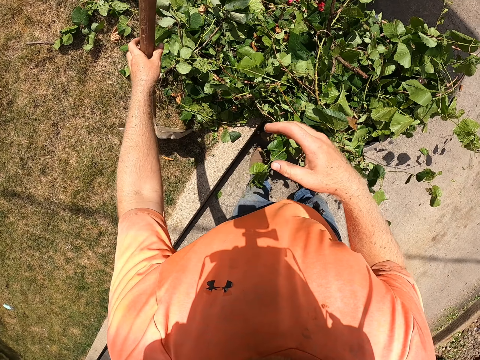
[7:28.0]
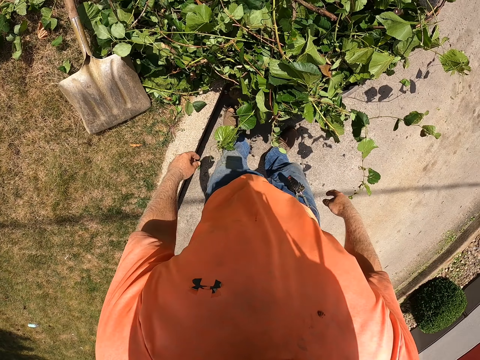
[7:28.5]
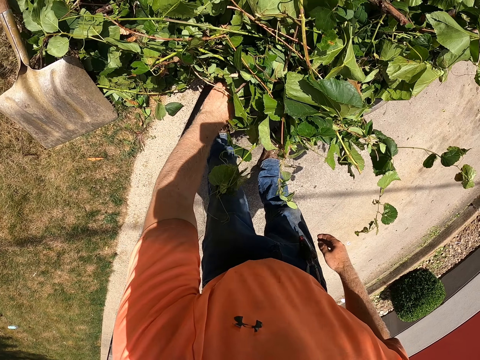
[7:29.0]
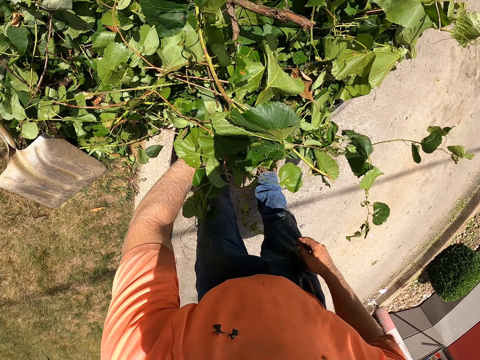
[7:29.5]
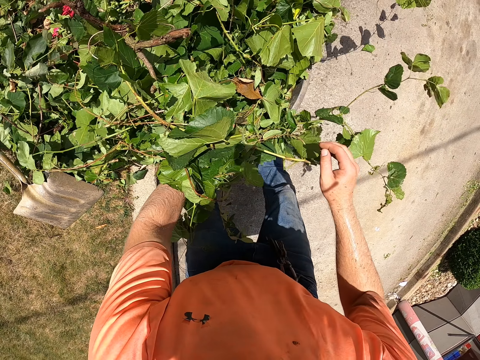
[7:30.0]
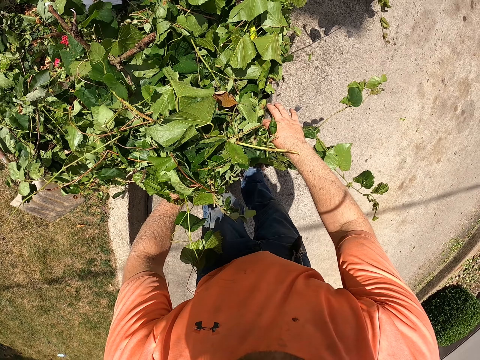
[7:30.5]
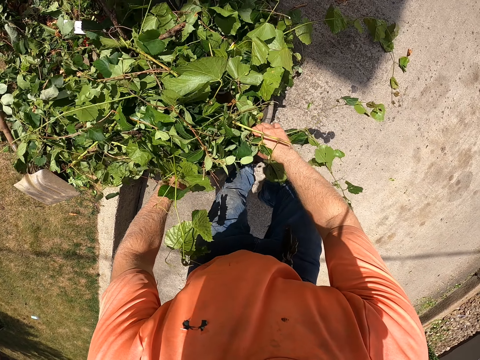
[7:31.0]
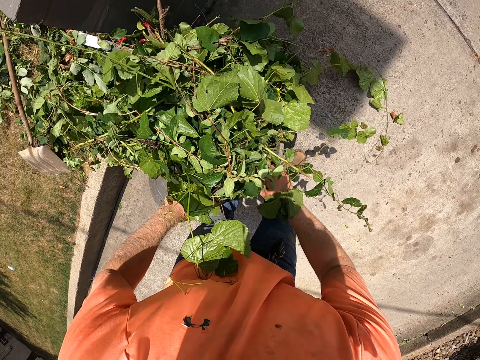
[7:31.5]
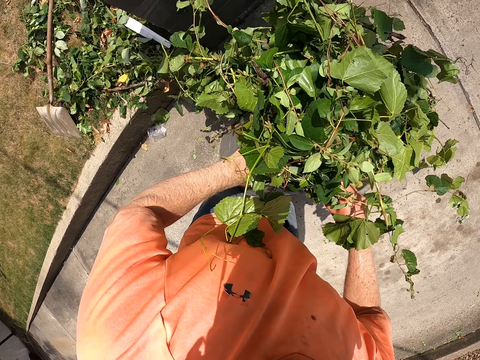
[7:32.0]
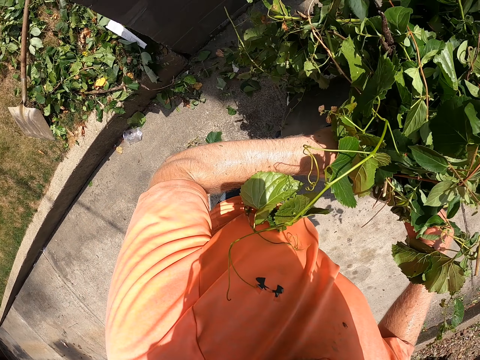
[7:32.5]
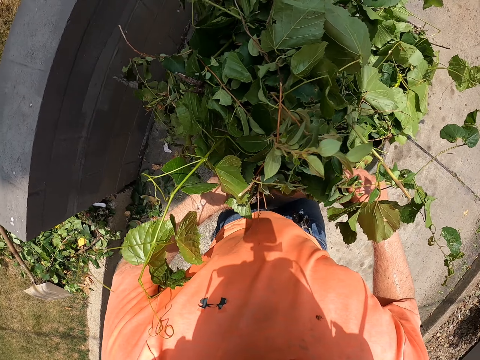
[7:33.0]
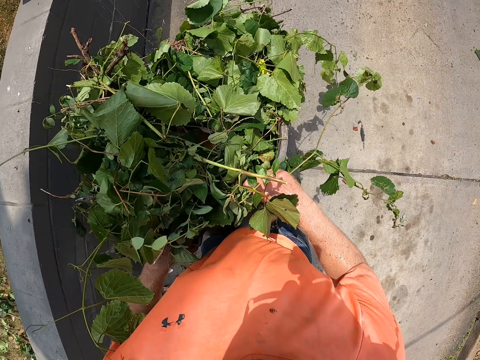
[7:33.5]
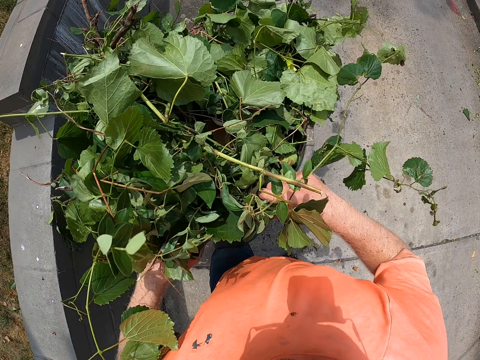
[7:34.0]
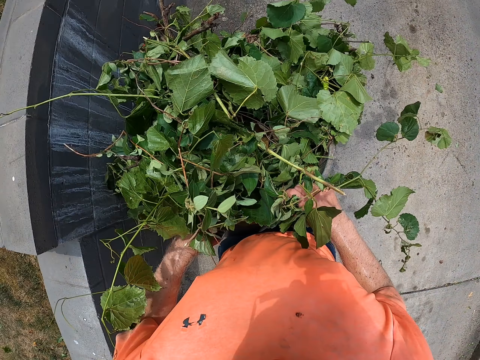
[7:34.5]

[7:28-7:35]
The camera wearer drops the shovel on the floor with his left hand. He carries the trash bin from the floor to the truck with both hands.

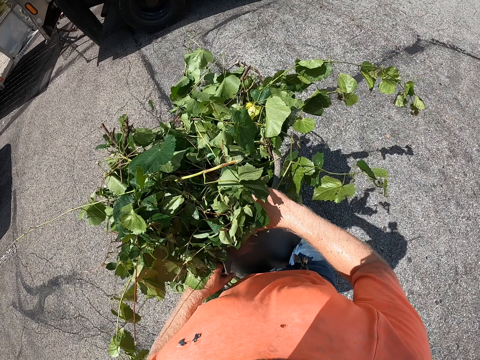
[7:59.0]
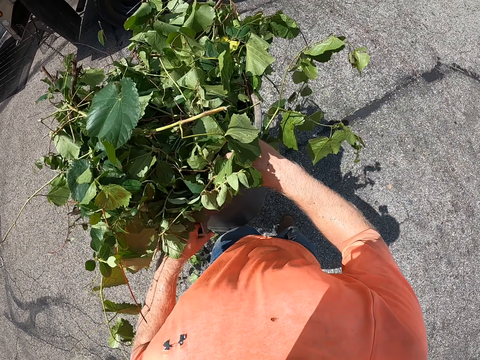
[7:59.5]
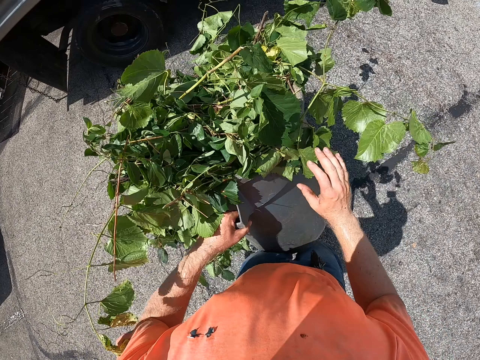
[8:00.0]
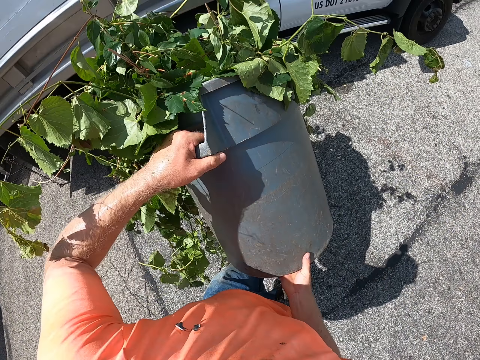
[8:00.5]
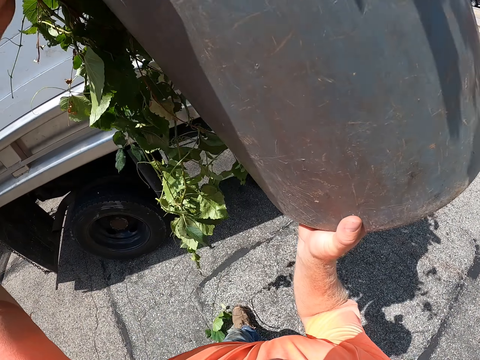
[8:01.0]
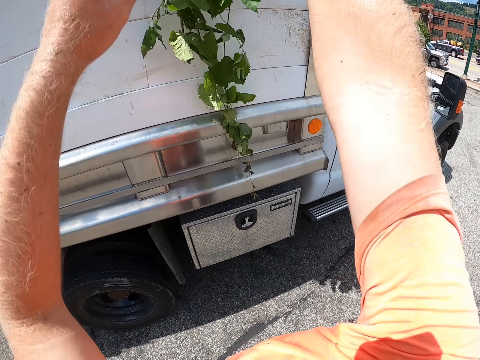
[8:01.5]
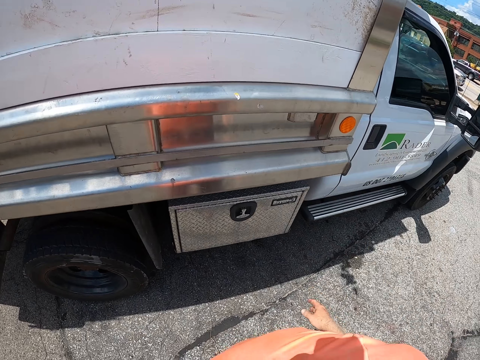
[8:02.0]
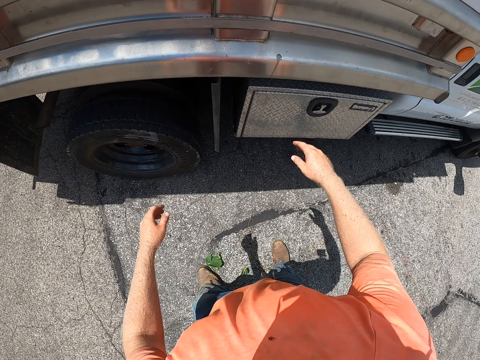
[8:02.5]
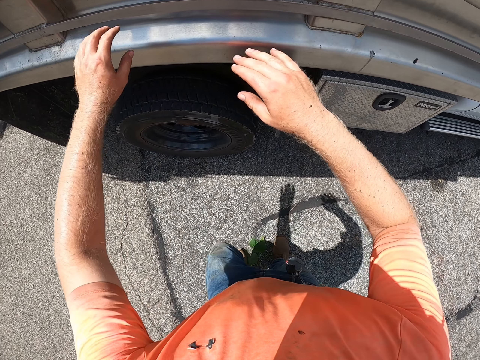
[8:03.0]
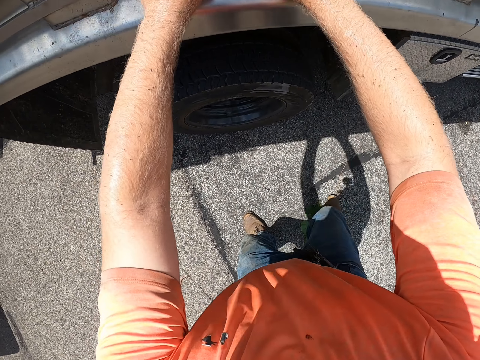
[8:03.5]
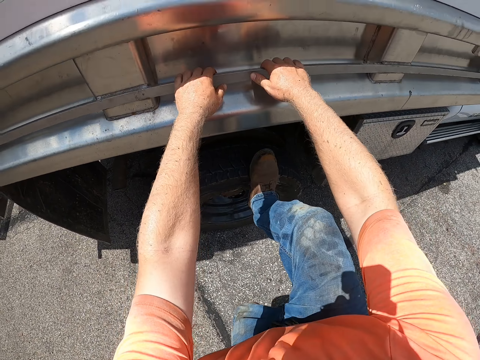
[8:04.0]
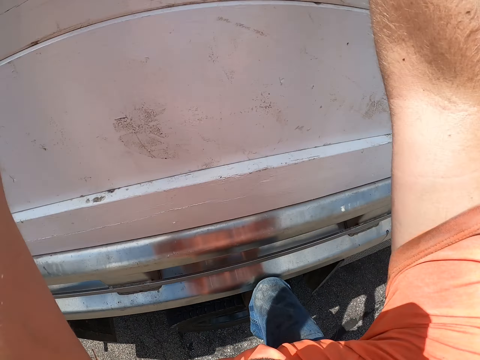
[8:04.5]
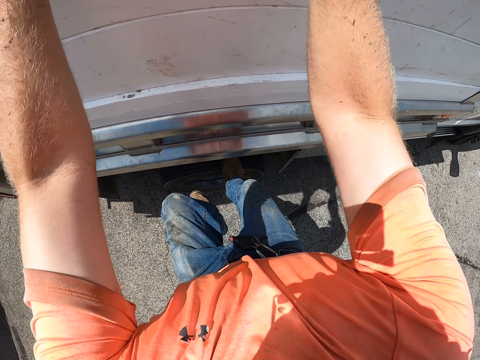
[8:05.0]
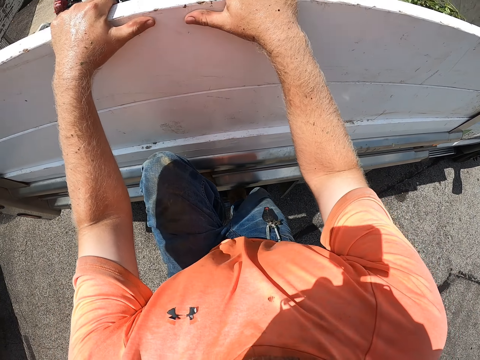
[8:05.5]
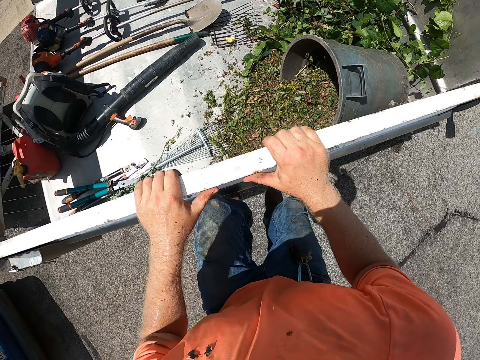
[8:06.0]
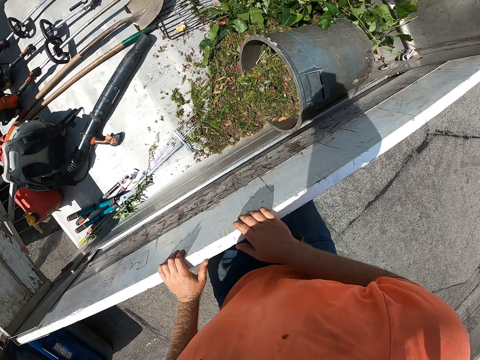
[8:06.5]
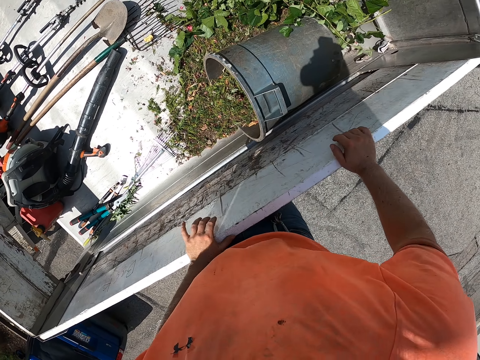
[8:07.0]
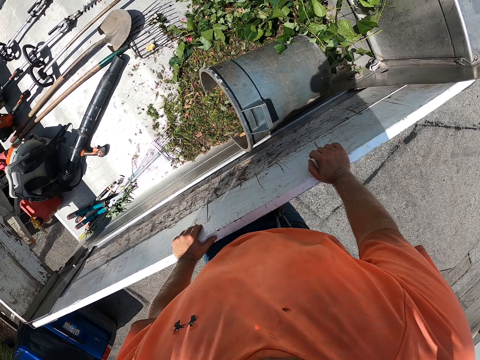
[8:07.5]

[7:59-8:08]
The camera wearer throws the trash bin into the trunk of the truck with both hands. They climb the truck.

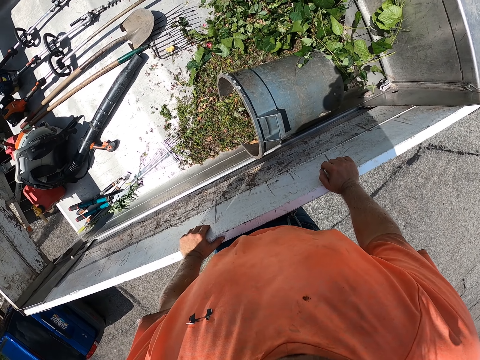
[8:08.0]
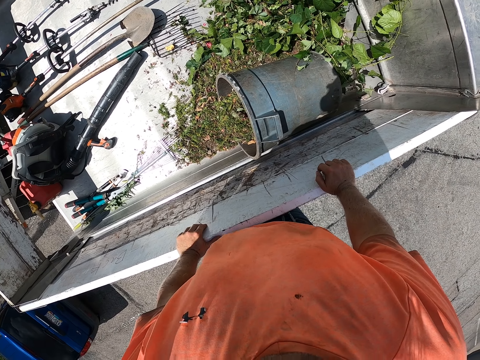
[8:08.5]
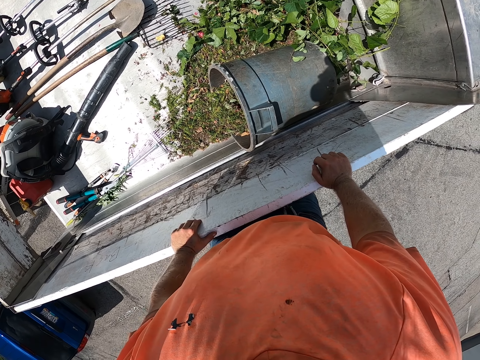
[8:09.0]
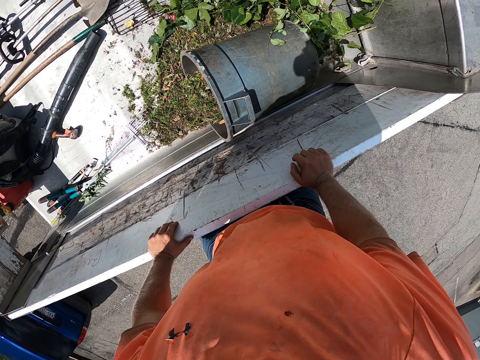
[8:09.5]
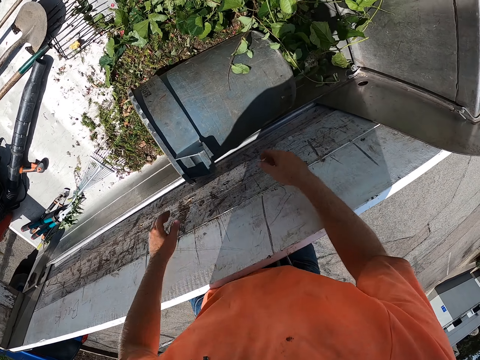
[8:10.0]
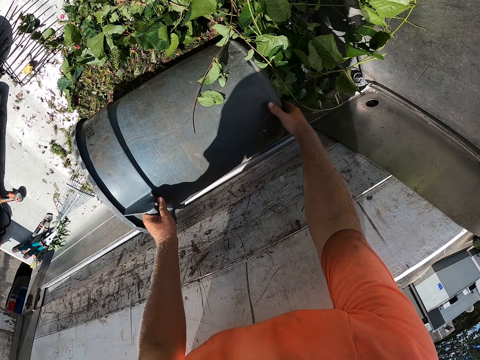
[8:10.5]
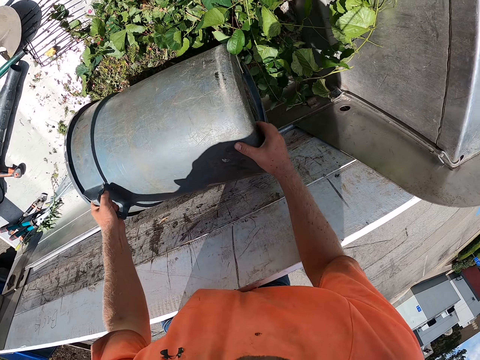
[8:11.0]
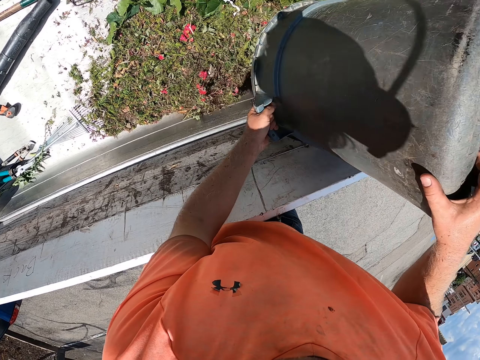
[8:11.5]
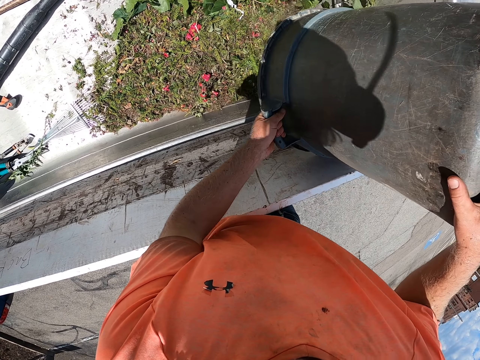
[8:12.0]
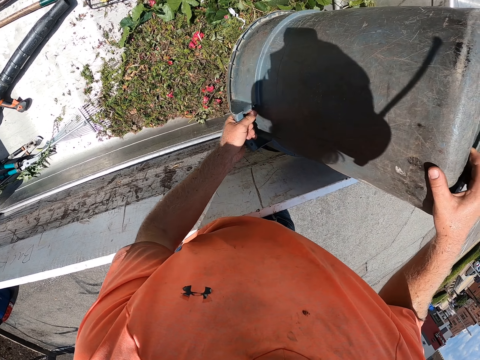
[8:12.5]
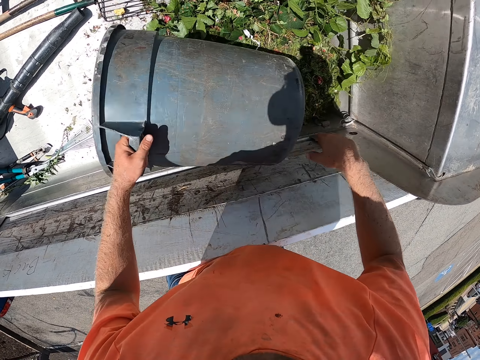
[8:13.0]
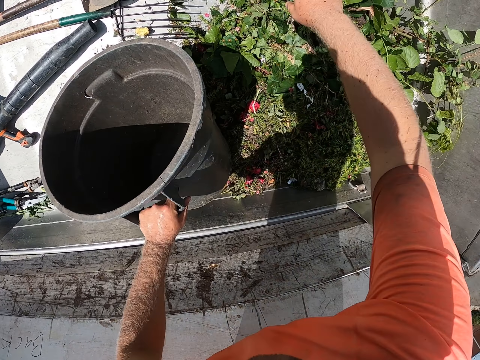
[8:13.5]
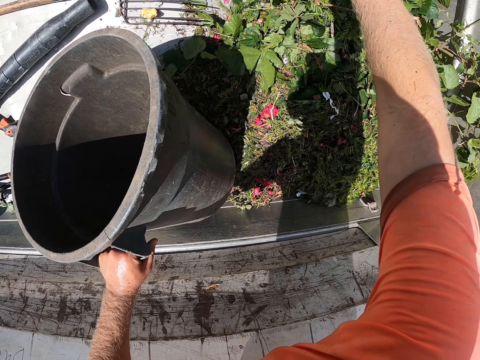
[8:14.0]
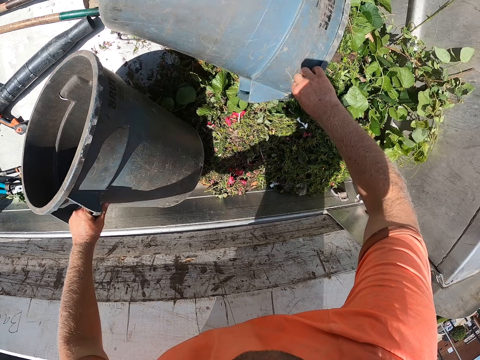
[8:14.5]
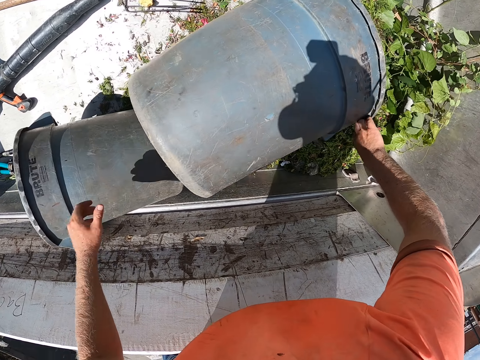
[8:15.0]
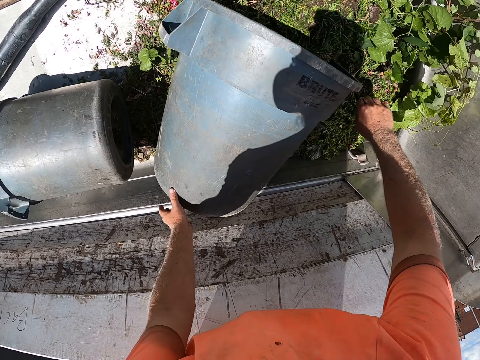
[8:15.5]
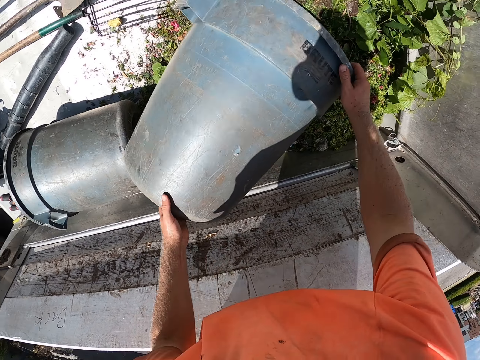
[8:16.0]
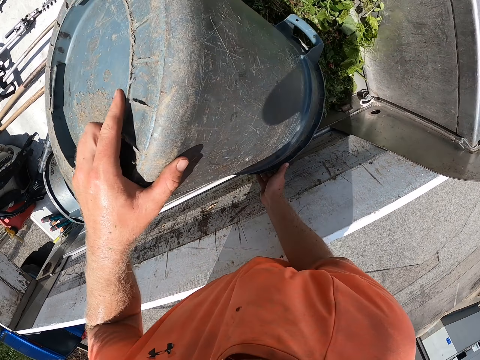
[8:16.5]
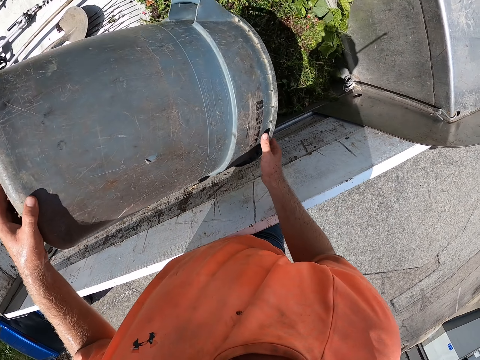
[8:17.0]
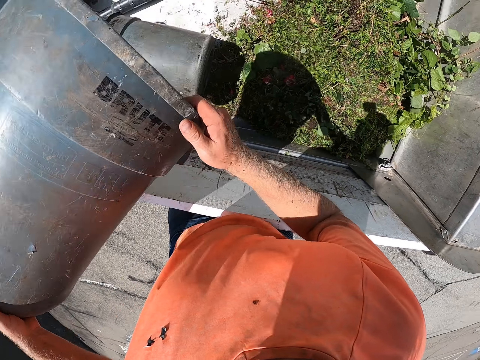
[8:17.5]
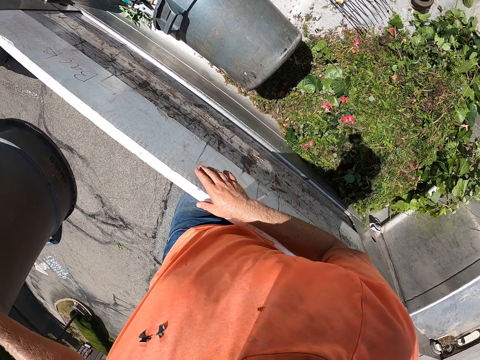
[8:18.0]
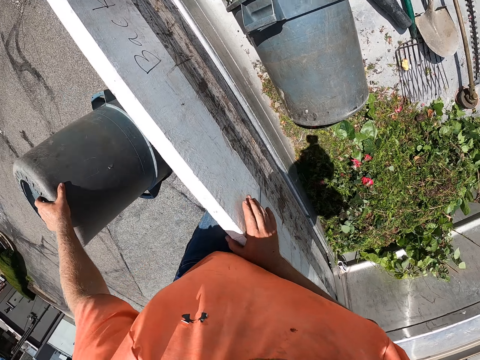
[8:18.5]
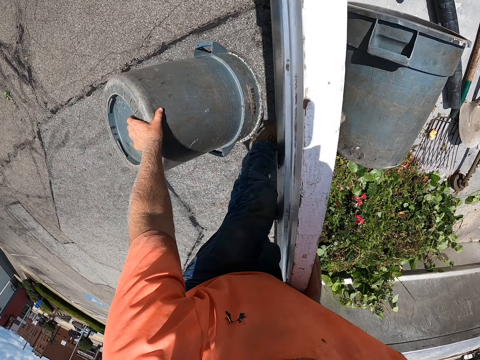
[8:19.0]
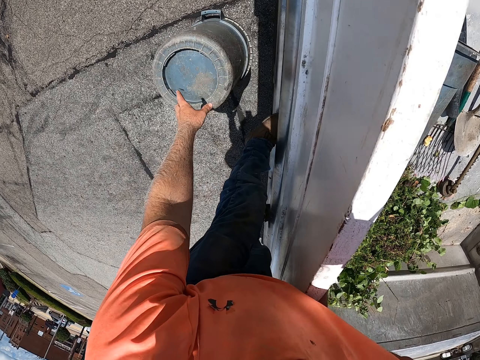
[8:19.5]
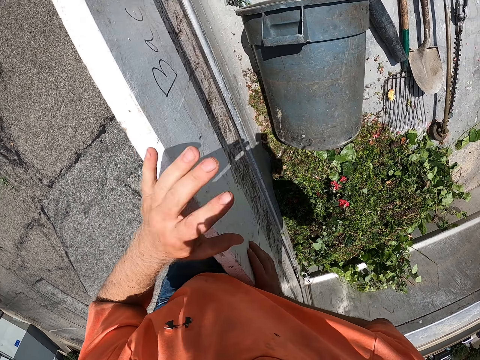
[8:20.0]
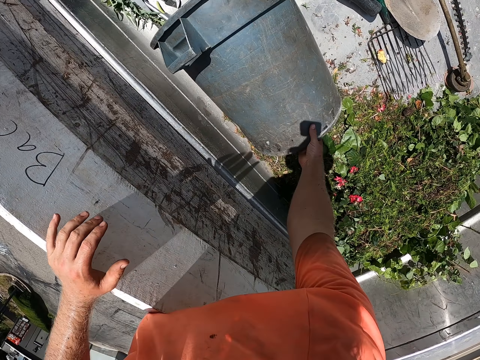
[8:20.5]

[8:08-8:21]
The camera wearer carries the trash bin with both hands. He pours the debris out of the trash bin in the truck with both hands. He carries the trash bin with both hands. He pours the debris out of the trash bin with both hands. He throws the bins outside the truck. He drops the trash bin on the floor with his left hand.
